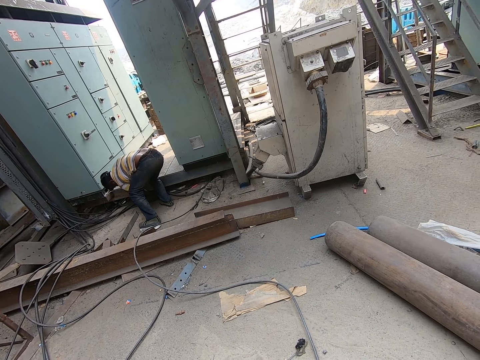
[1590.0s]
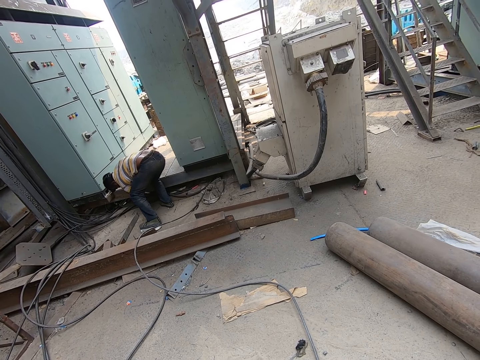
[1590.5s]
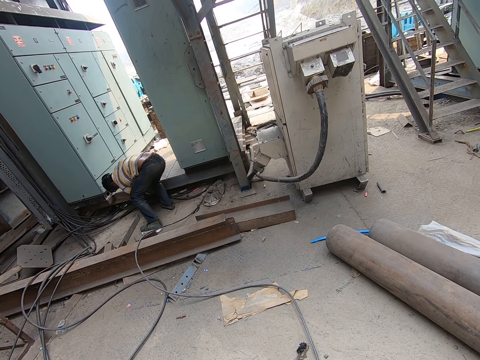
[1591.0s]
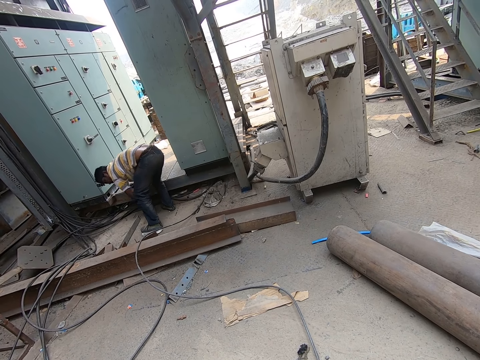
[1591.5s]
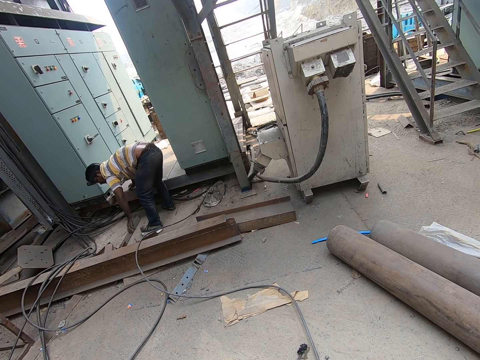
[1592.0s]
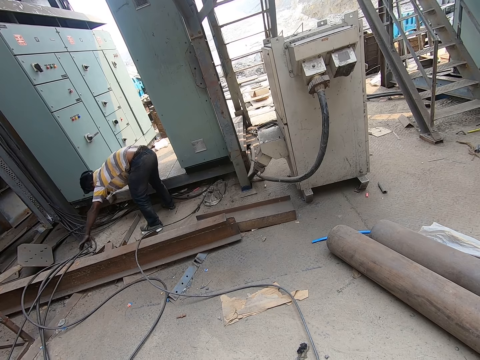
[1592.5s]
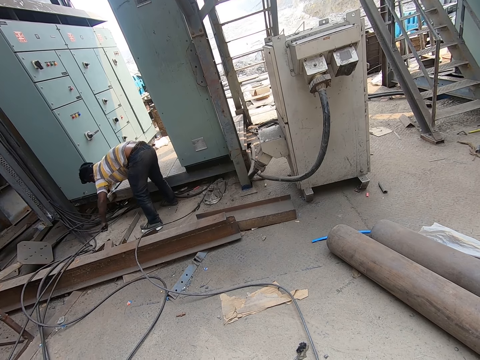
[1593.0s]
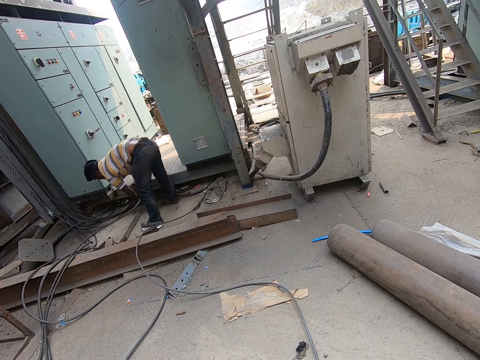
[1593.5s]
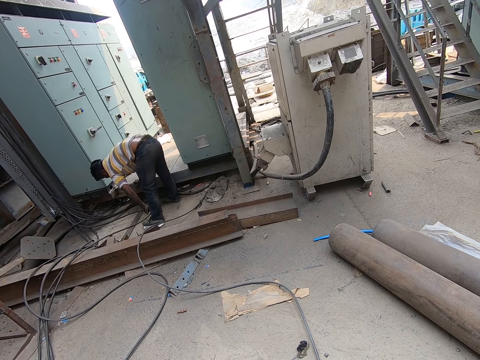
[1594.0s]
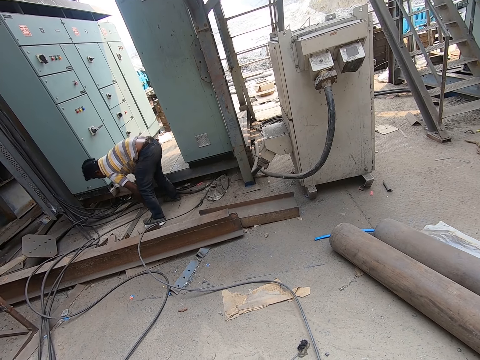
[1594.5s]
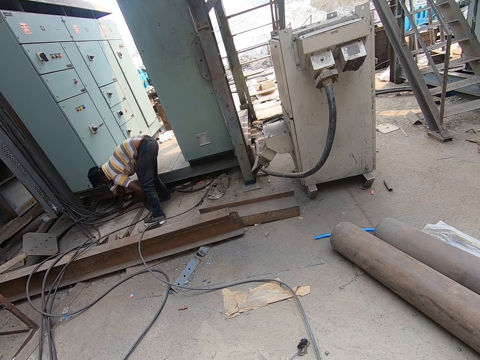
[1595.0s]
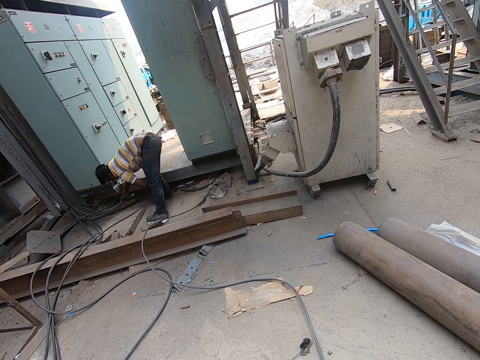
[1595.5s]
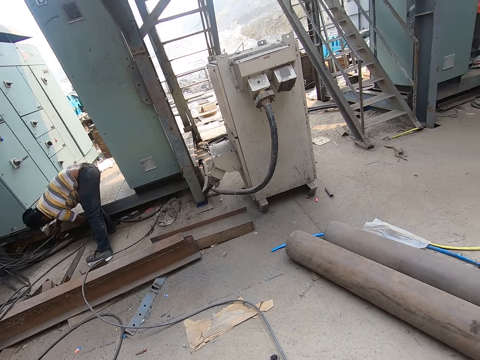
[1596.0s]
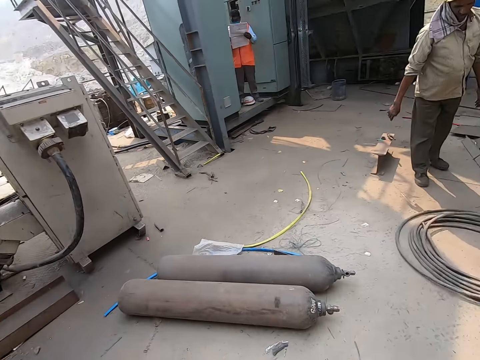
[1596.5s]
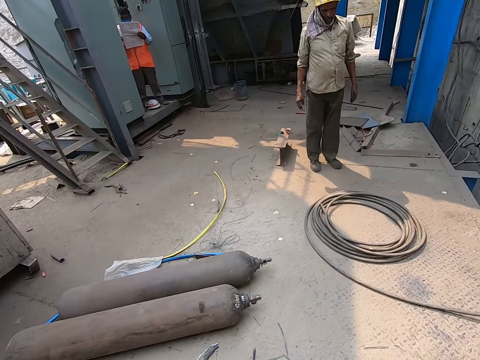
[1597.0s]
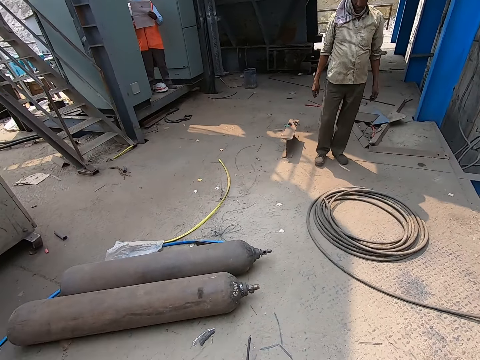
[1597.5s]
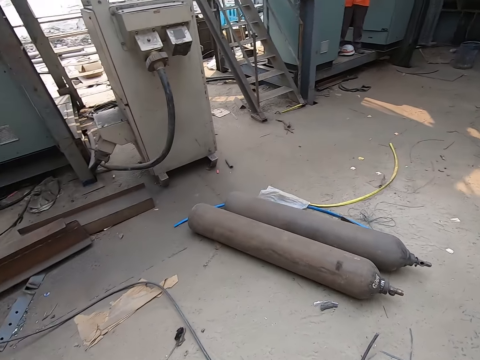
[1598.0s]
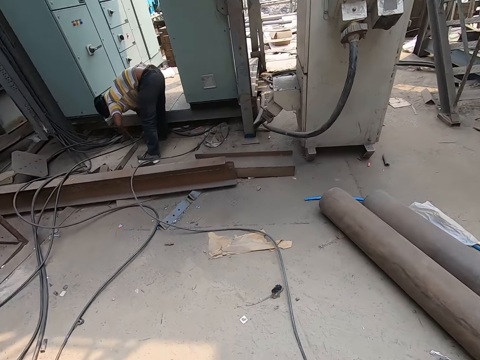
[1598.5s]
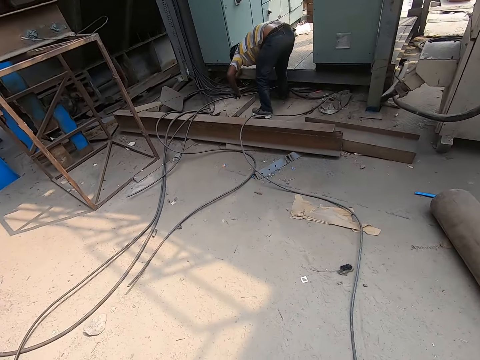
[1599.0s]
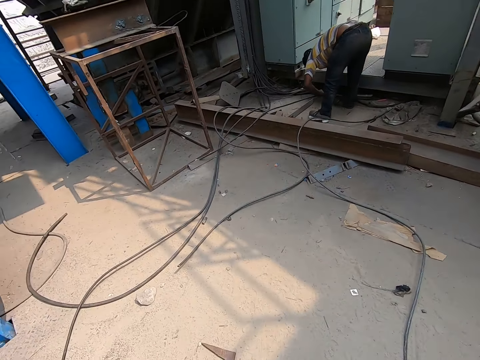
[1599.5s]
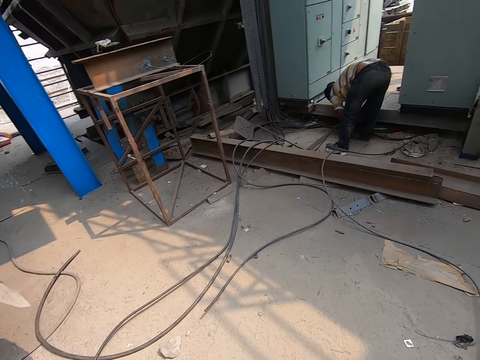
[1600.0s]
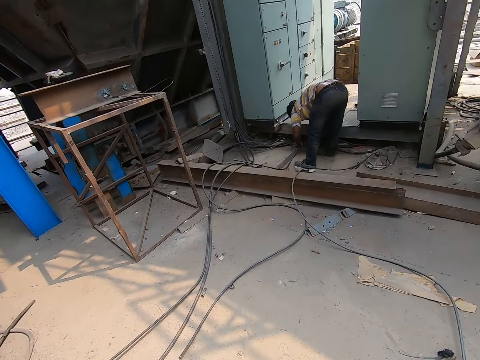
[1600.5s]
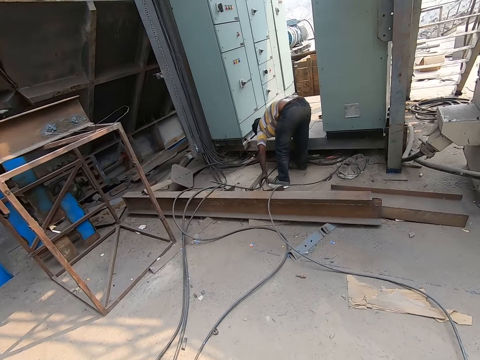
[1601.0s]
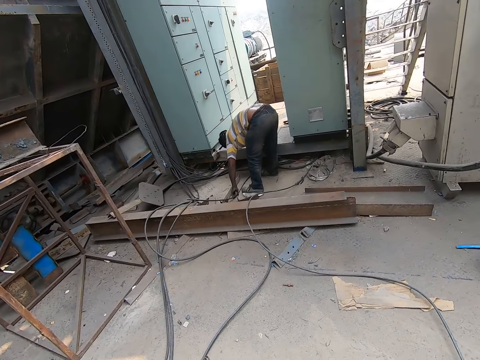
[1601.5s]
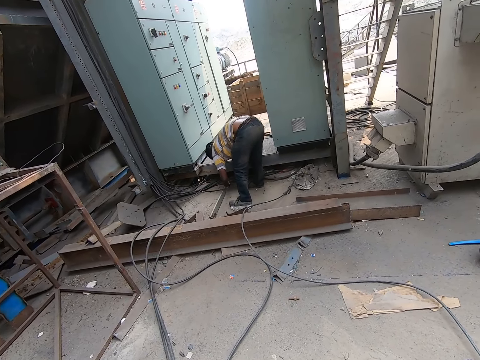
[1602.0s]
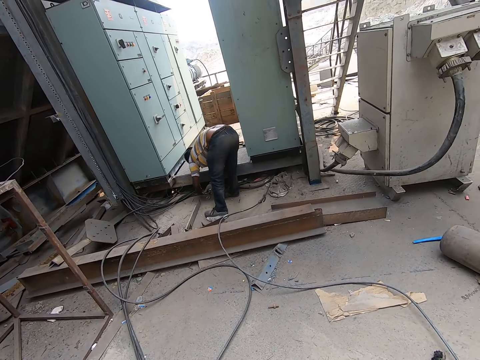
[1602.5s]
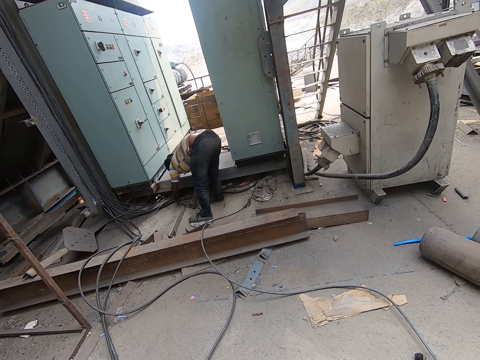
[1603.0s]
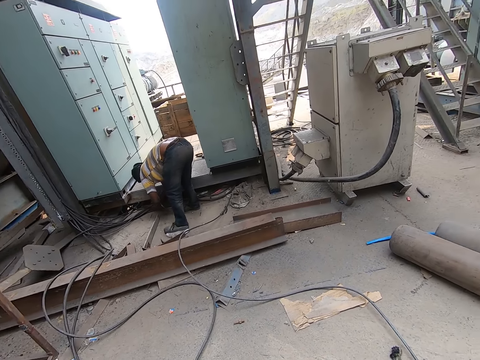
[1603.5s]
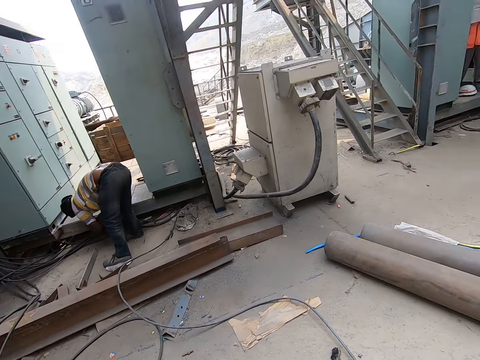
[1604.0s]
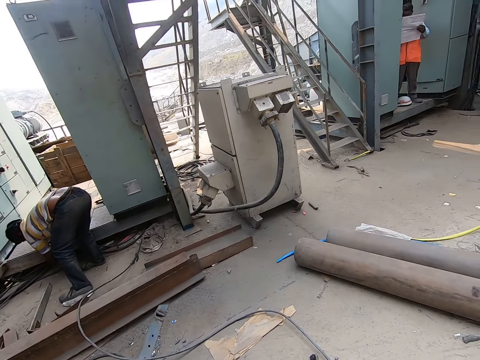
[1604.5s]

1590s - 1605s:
A man picks the cable from the ground with his left hand. The man places the cables under the container with both hands. Another man moves his hands. The first man moves the cable.

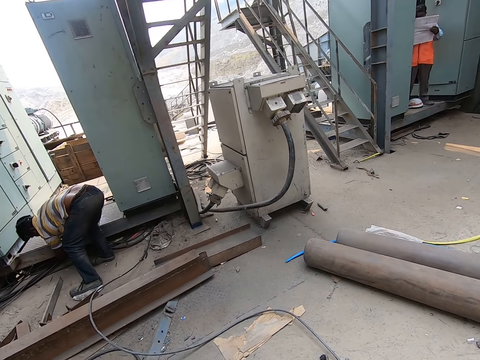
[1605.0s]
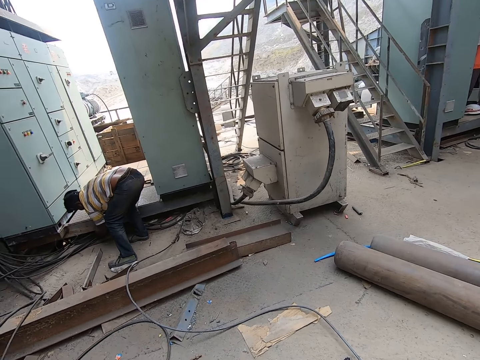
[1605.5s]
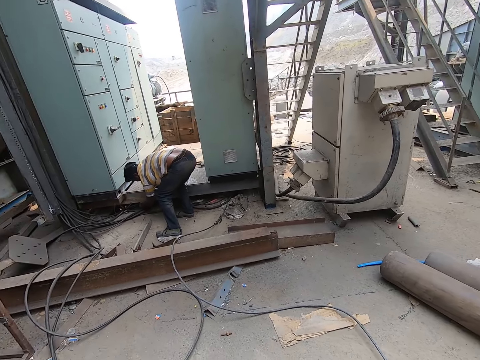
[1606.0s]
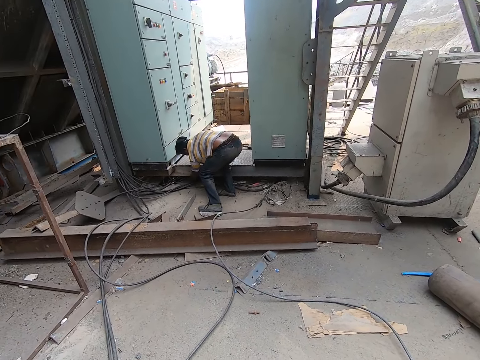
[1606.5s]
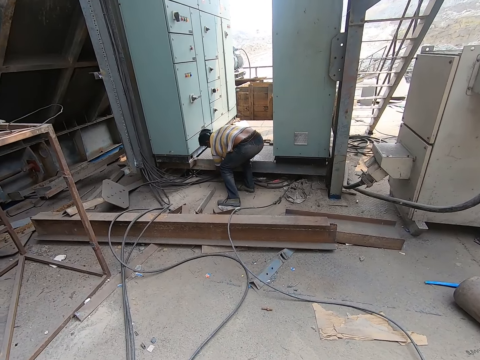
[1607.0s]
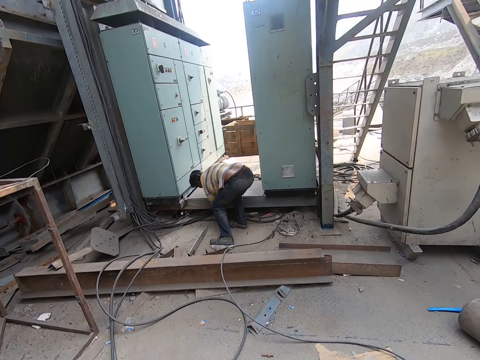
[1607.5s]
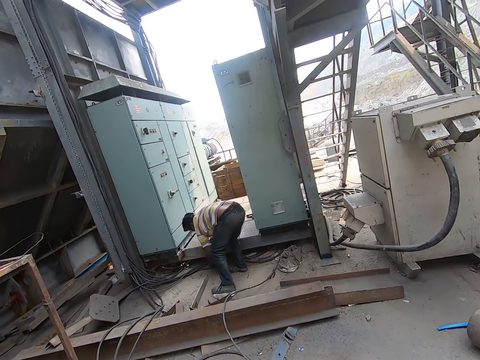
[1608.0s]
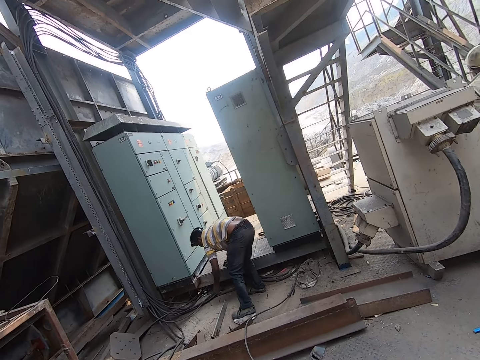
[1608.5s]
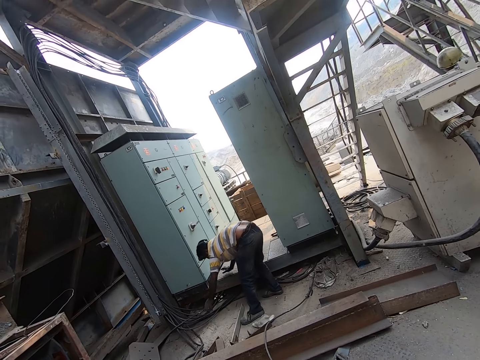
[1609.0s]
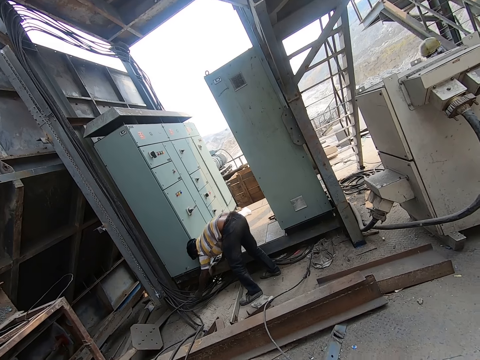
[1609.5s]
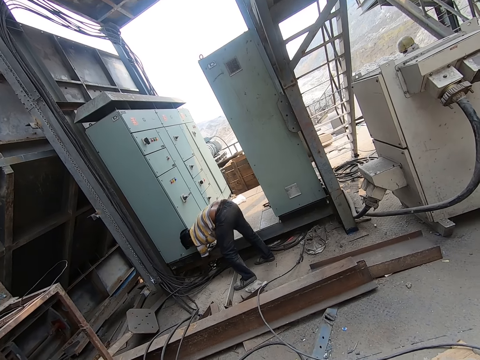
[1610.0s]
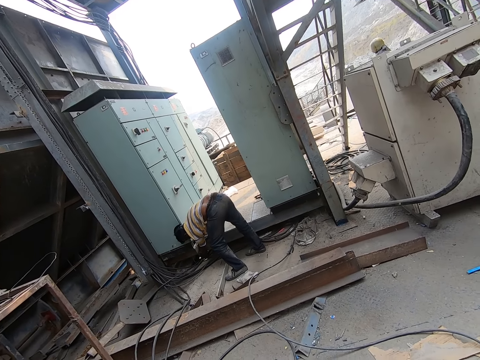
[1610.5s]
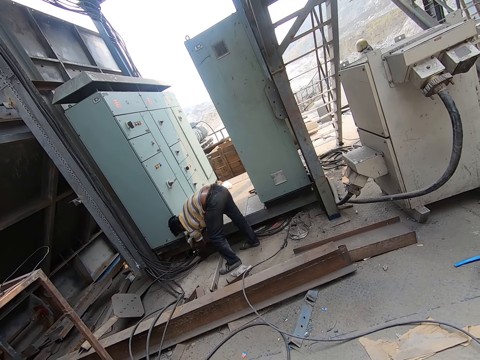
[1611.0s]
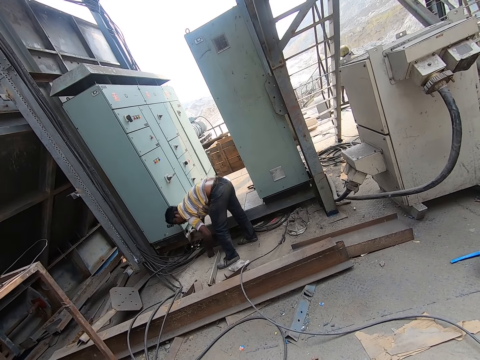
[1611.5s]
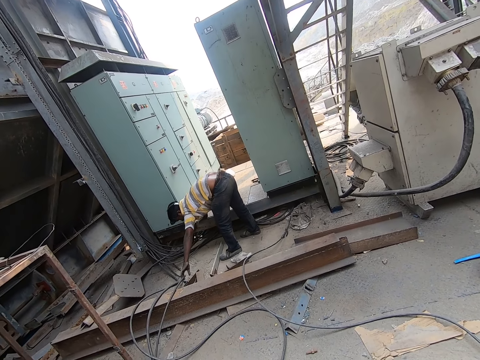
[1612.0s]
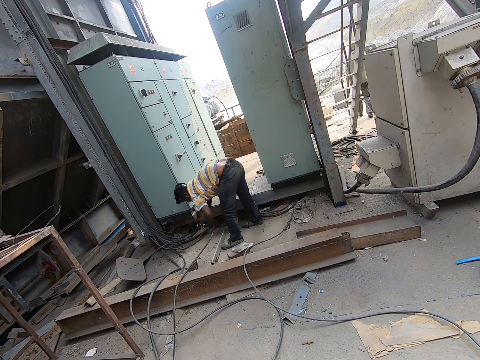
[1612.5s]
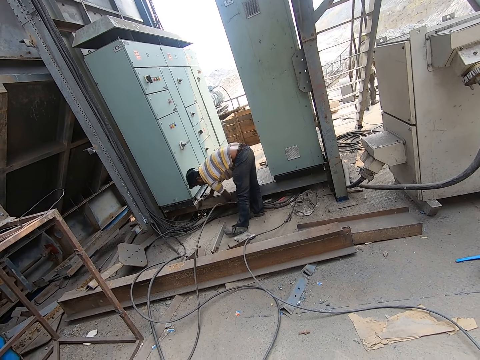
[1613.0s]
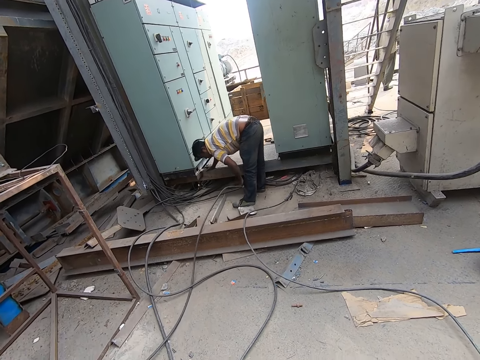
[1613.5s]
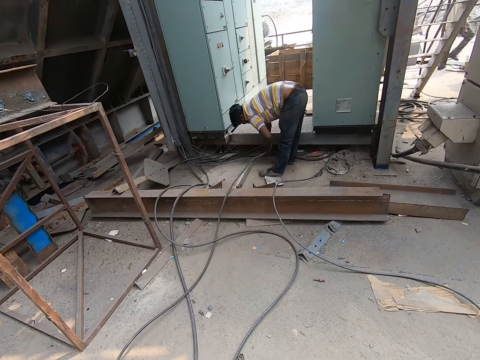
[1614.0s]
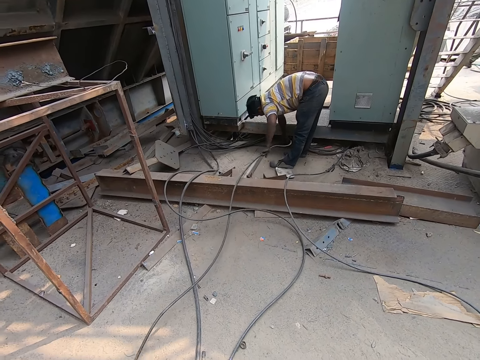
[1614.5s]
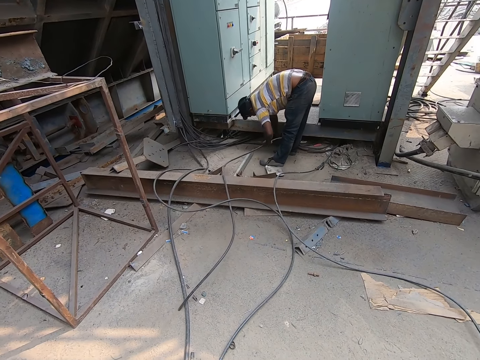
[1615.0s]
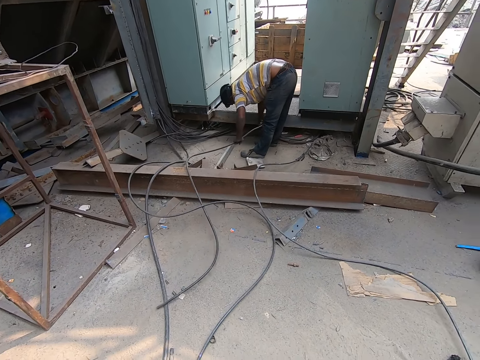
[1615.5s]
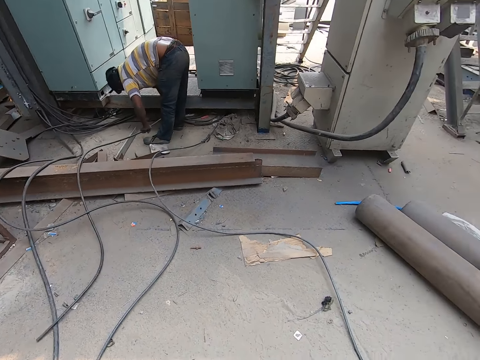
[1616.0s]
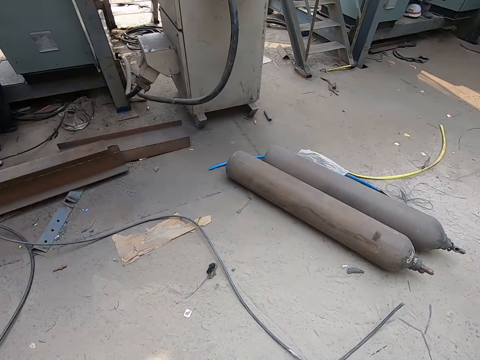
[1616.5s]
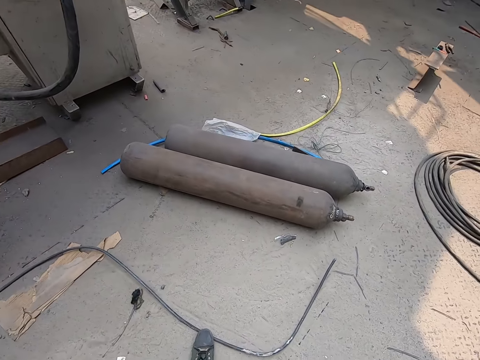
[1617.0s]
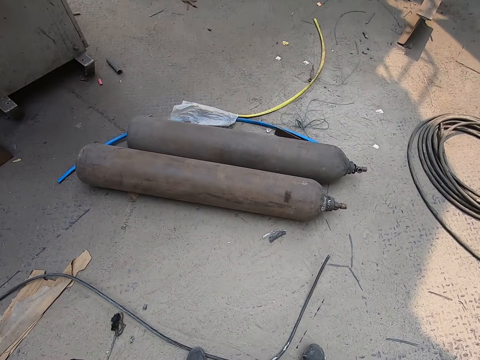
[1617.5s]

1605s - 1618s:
A man walks. Another man picks the cable from the ground with his left hand. The other man places the cables under the container with both hands.
